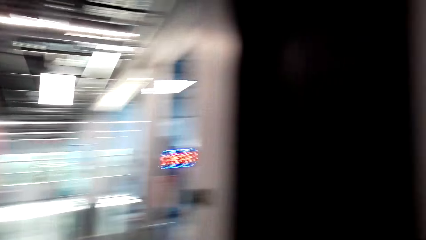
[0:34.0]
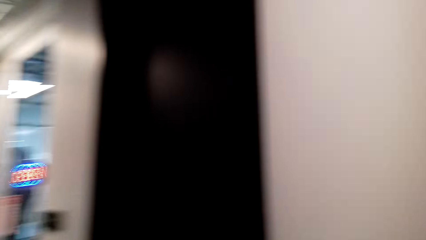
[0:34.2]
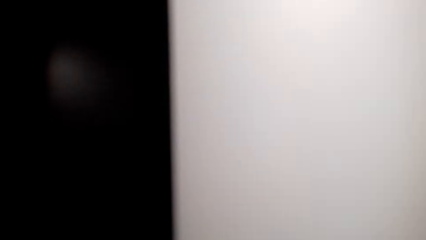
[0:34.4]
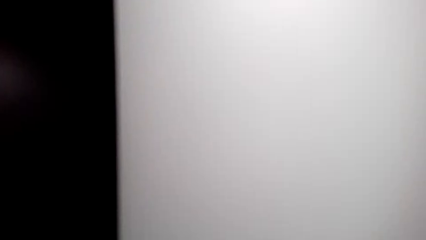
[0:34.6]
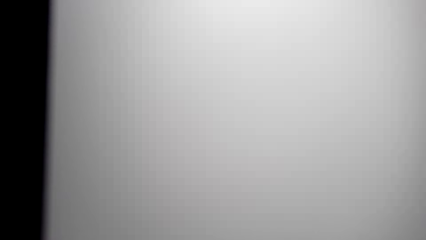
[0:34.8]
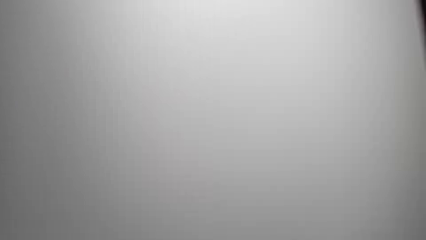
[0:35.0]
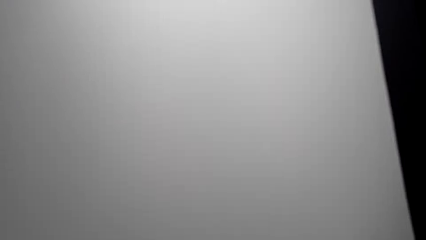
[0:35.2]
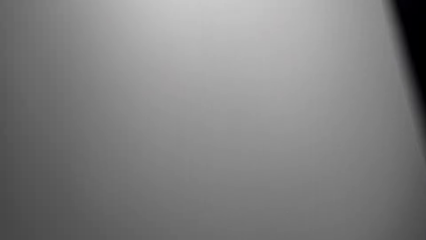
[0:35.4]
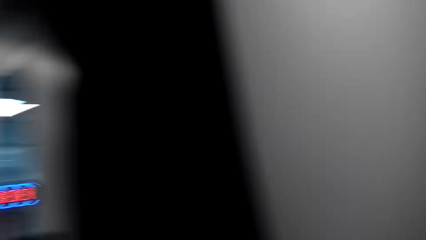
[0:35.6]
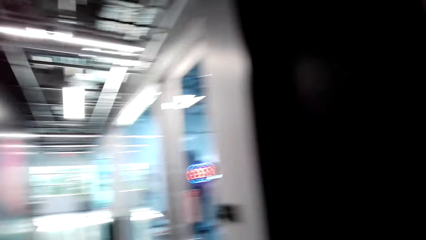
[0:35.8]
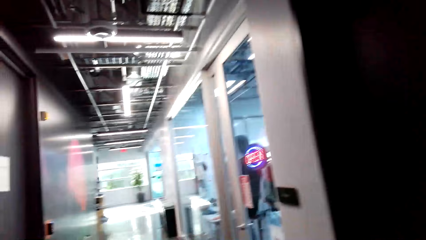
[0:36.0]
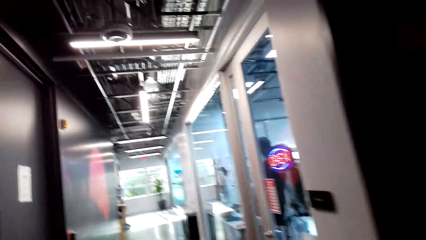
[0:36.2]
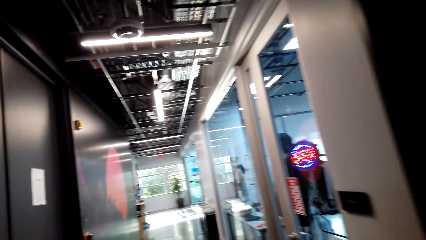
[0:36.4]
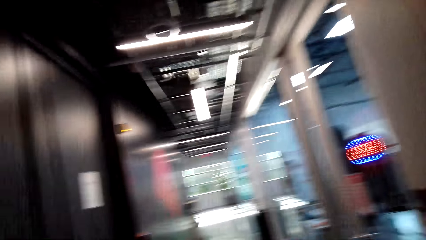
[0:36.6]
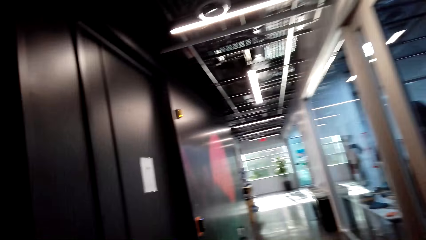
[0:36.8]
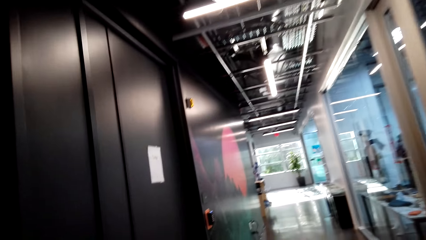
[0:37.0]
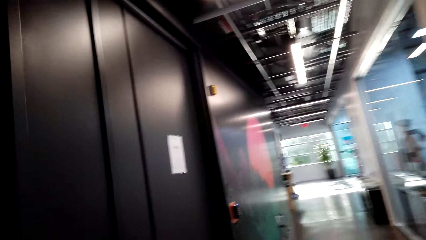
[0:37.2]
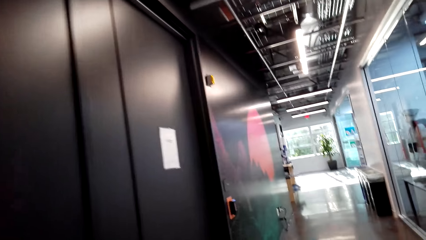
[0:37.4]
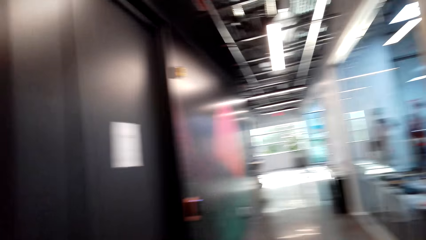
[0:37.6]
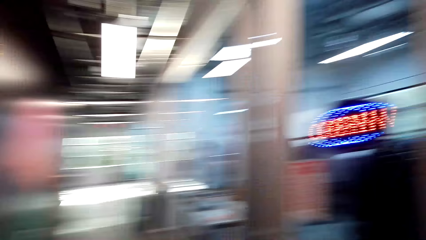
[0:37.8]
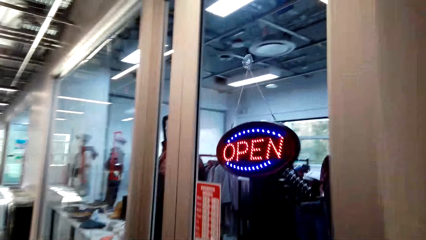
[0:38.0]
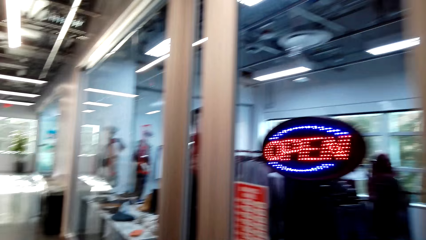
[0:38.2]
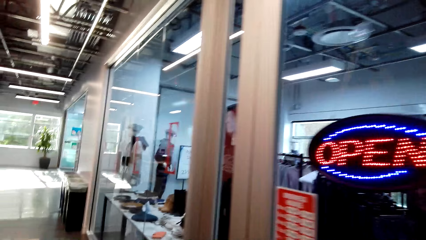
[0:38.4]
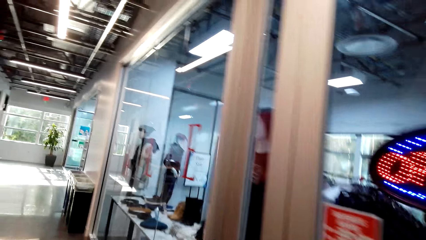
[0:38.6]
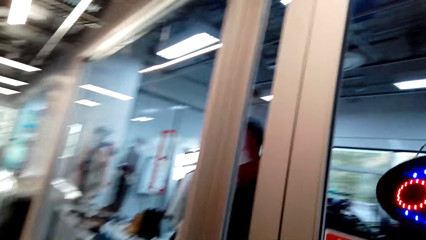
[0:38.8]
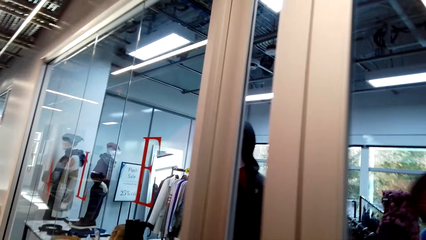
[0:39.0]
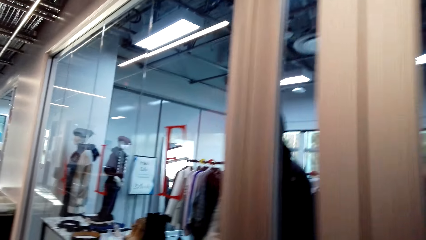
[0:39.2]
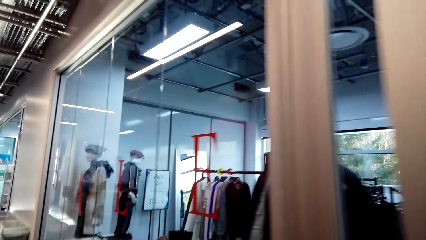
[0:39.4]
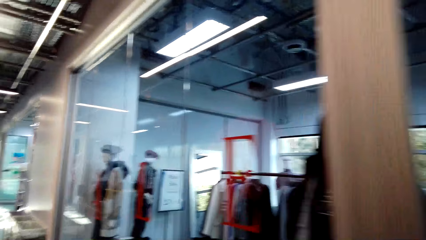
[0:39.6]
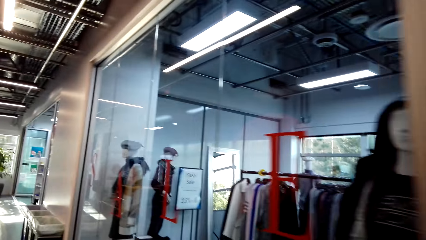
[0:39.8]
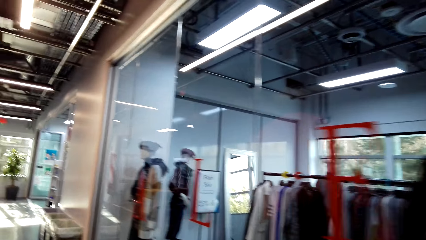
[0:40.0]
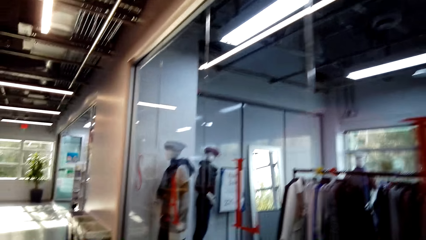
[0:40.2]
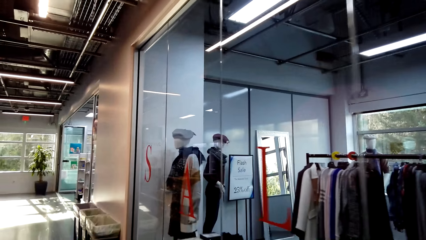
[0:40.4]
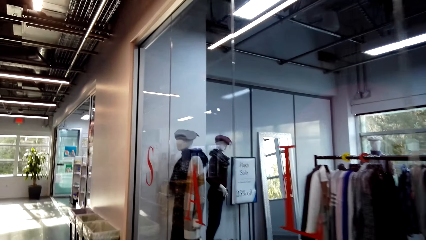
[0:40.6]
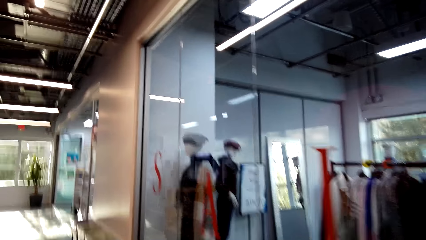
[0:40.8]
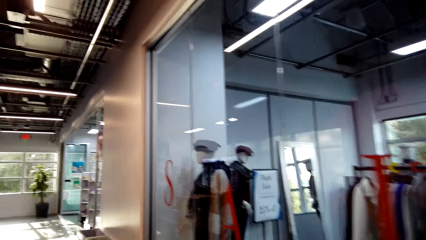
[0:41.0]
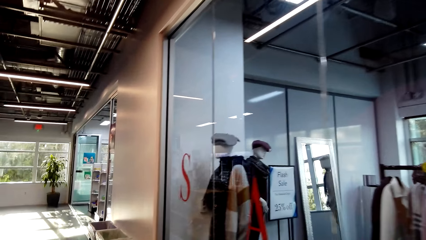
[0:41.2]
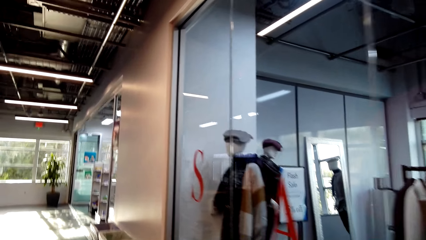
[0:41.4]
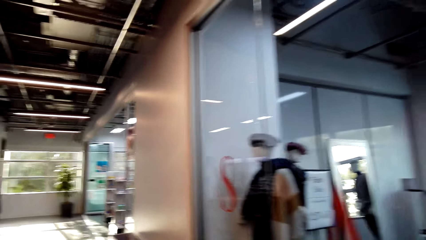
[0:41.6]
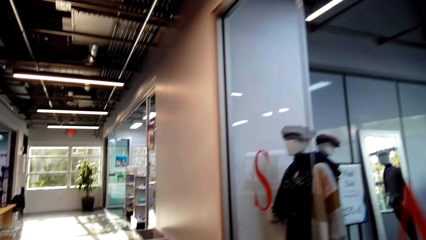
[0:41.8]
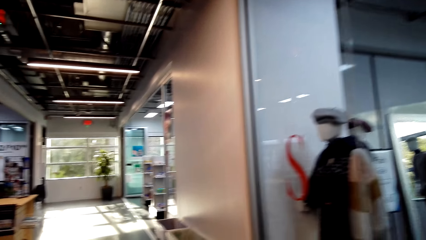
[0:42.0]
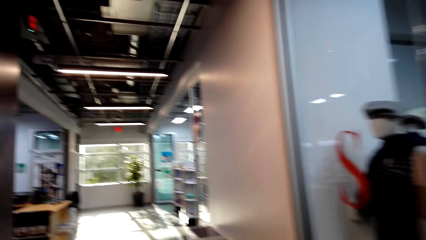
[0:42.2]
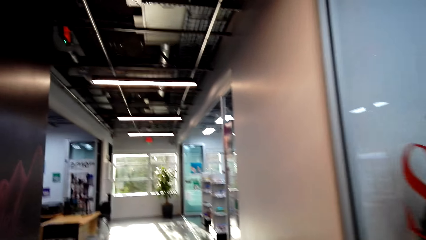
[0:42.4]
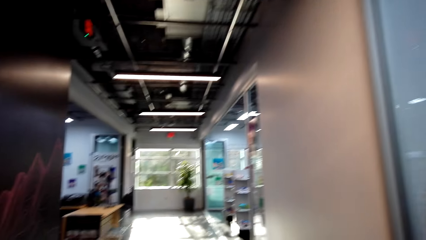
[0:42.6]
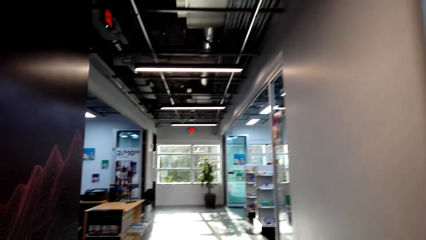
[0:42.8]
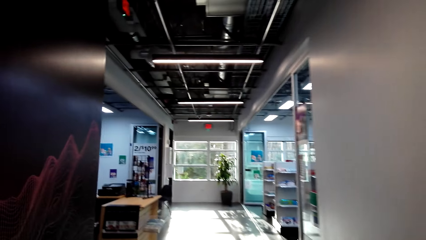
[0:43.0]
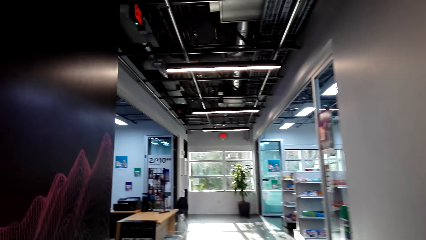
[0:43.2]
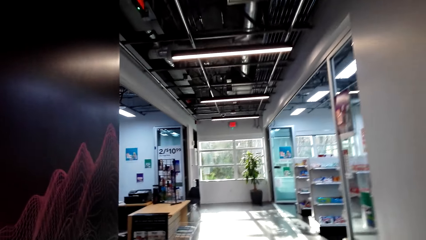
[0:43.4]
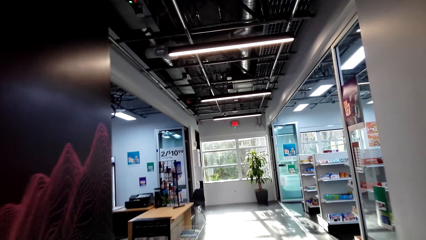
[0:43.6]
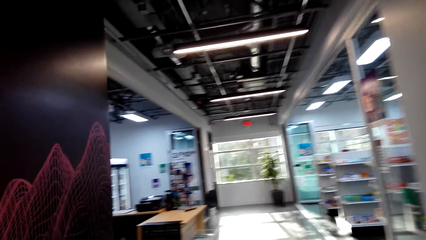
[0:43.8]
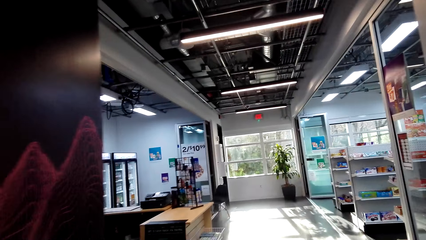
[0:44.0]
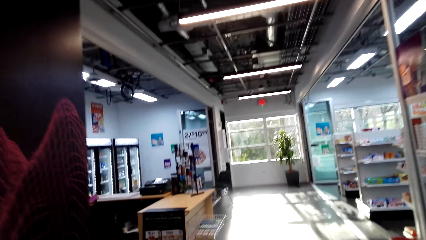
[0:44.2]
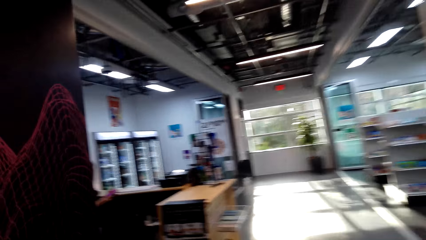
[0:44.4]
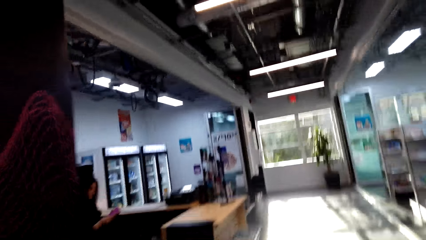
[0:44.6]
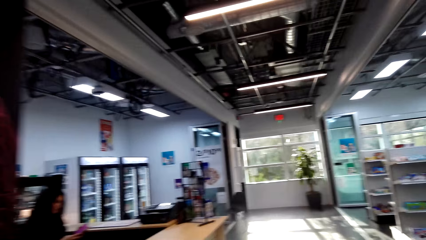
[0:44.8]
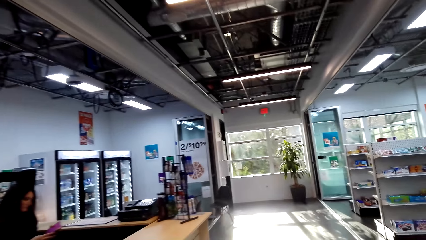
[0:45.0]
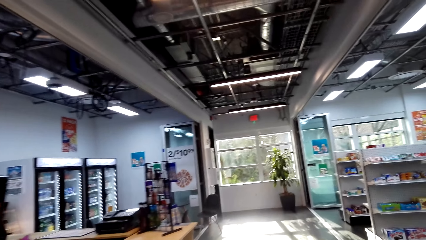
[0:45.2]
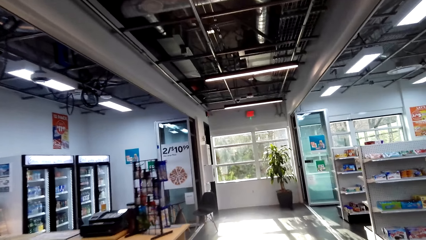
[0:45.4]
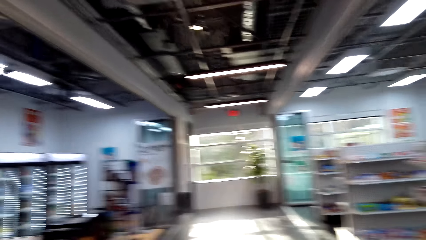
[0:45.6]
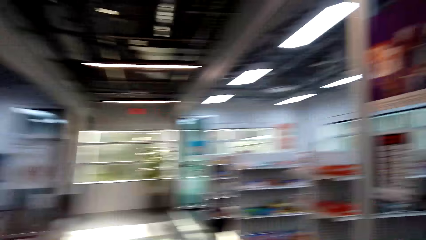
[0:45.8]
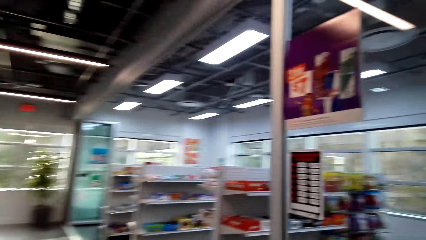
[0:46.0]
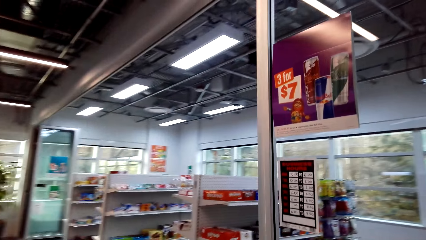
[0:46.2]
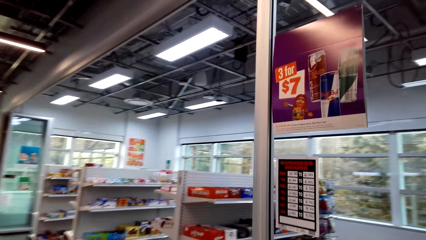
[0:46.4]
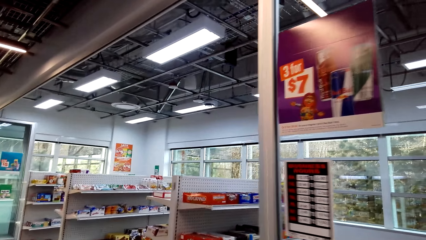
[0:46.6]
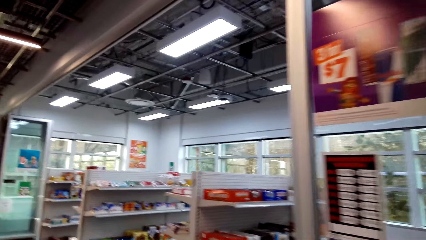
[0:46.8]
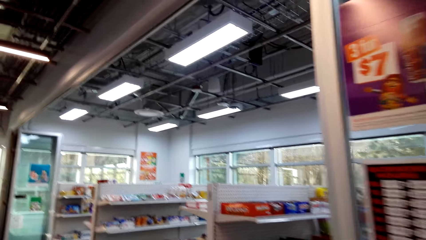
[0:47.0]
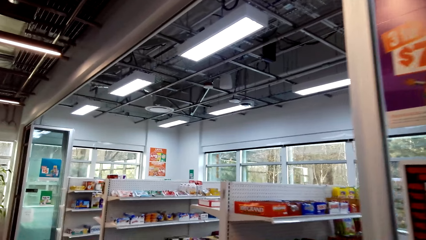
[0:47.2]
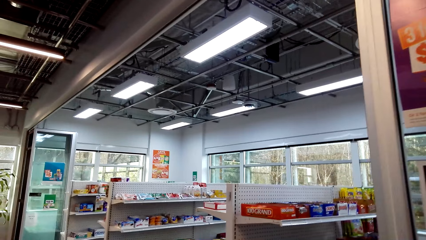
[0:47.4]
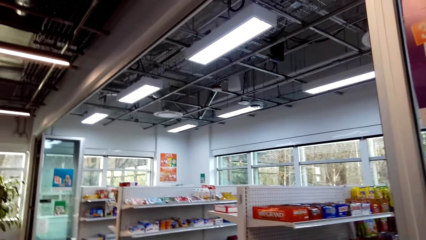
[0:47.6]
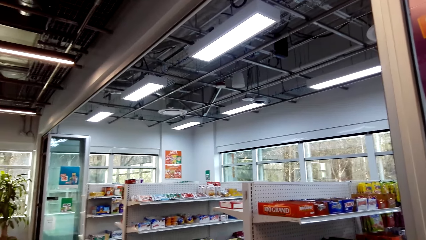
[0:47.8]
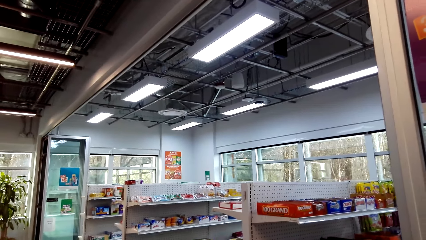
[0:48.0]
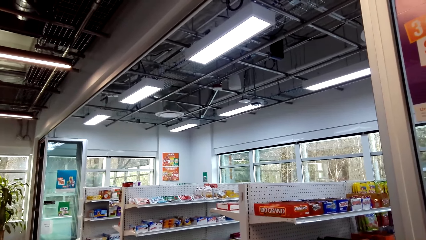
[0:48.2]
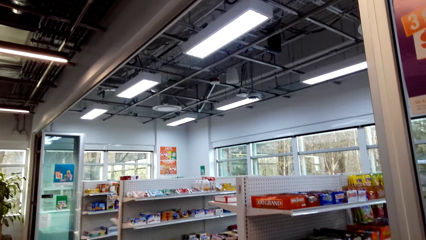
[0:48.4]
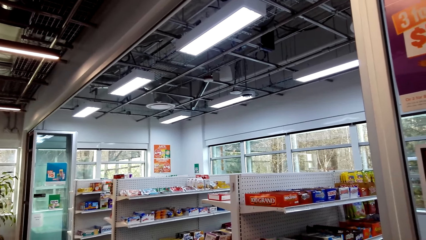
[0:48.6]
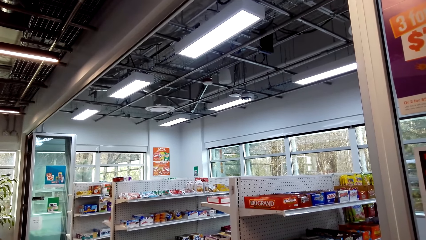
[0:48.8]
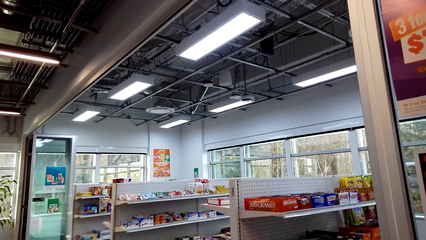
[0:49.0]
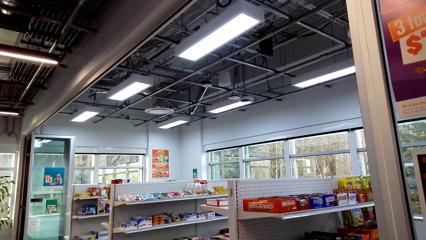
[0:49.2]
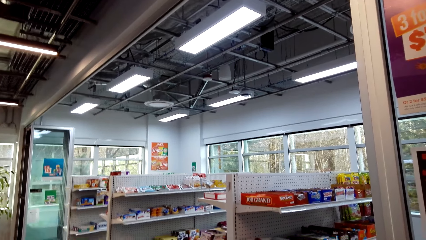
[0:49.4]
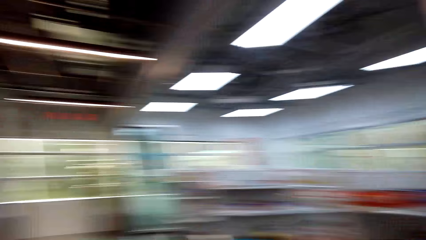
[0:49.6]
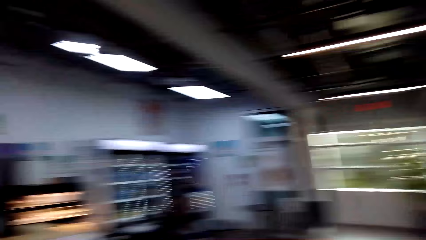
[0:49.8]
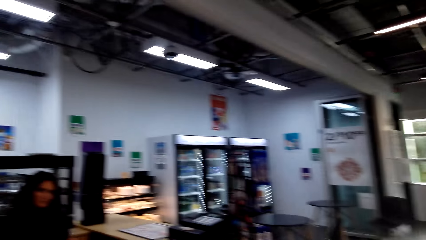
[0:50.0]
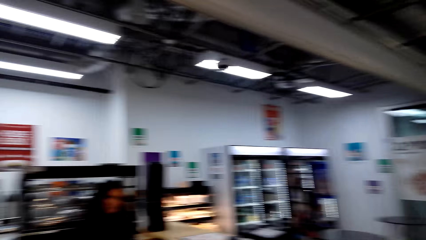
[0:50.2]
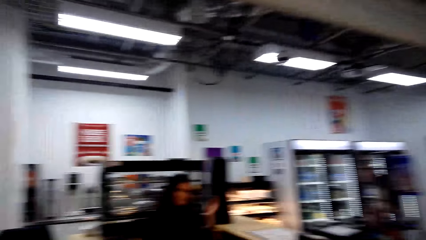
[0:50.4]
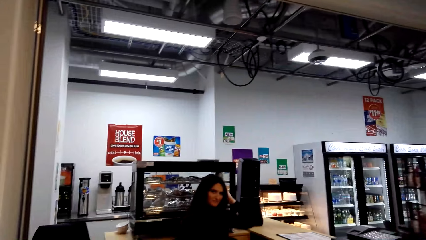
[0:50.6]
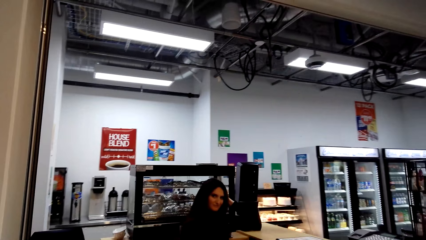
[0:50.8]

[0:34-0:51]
The camera wearer looks around. They walk in a mall. They look around.
